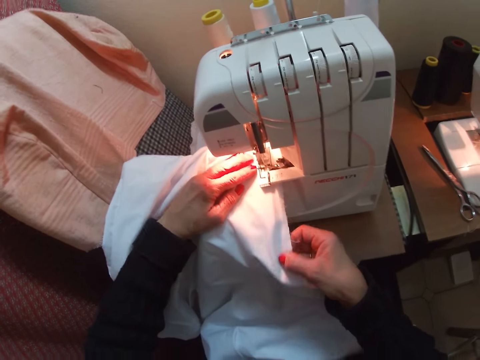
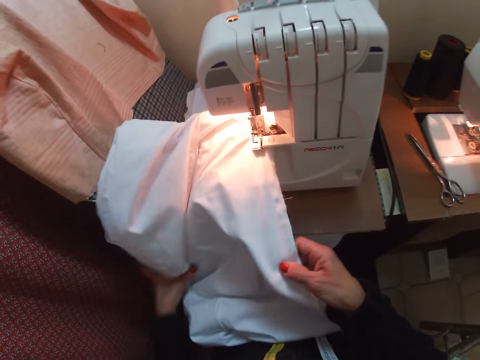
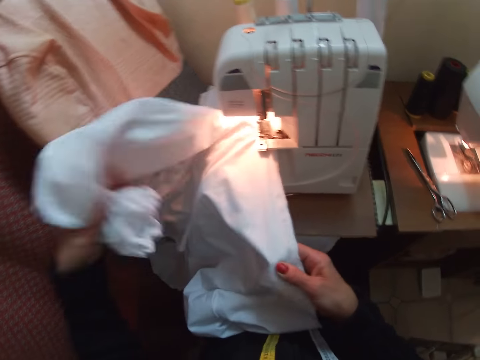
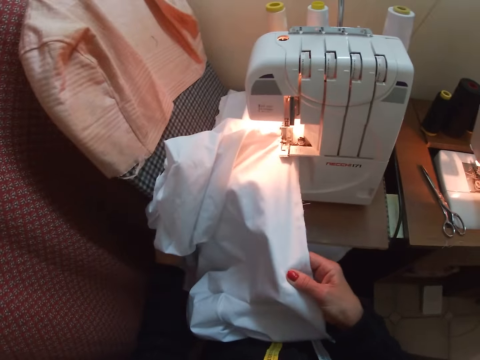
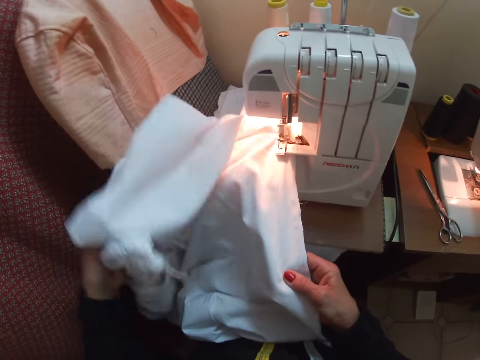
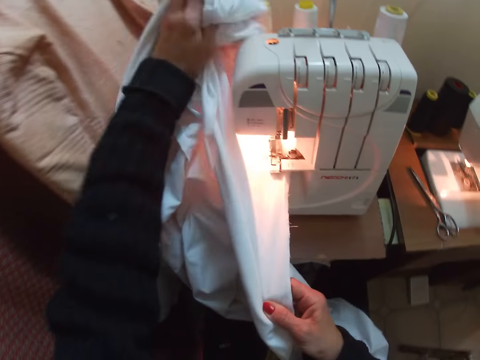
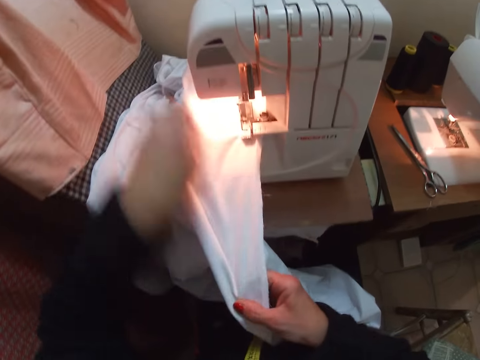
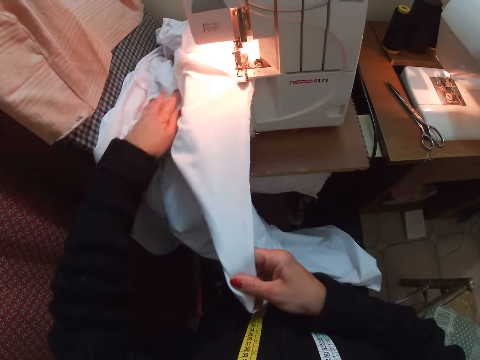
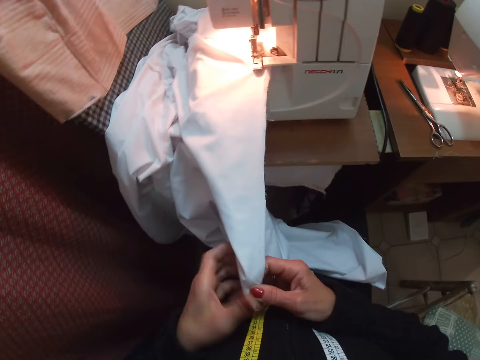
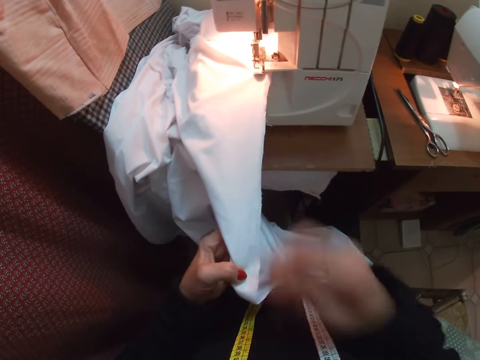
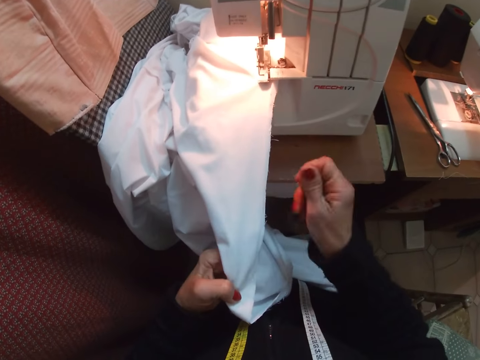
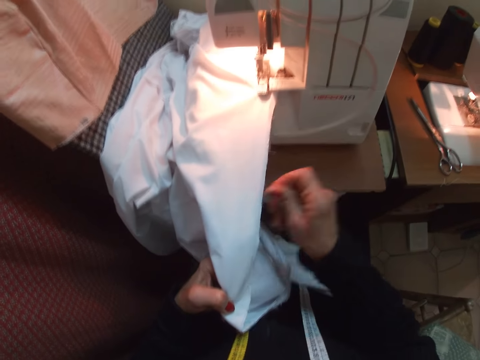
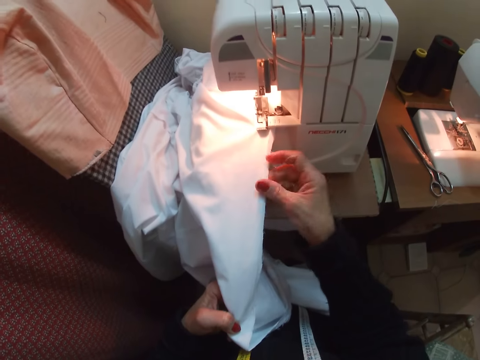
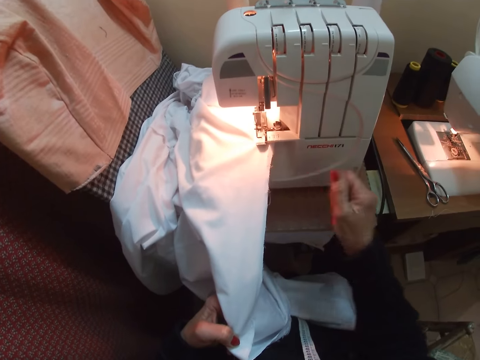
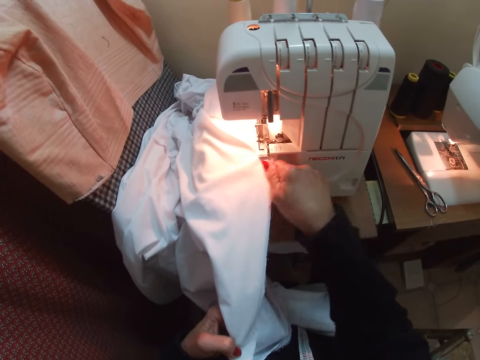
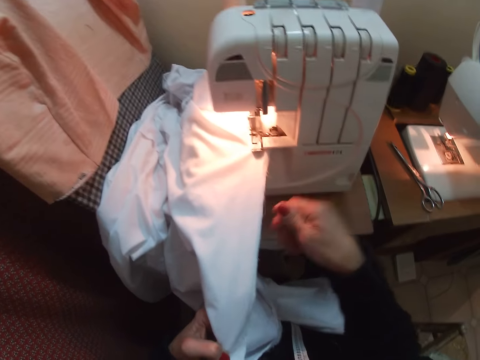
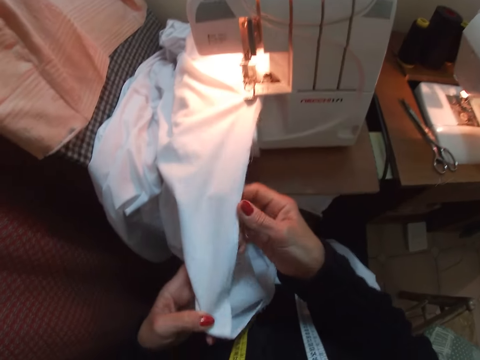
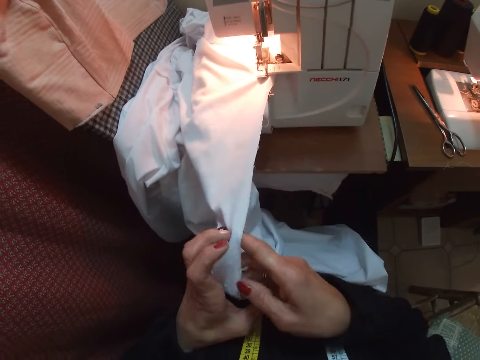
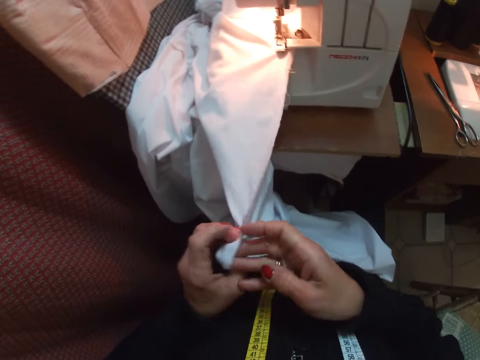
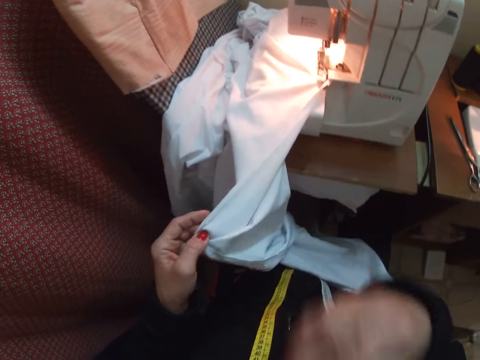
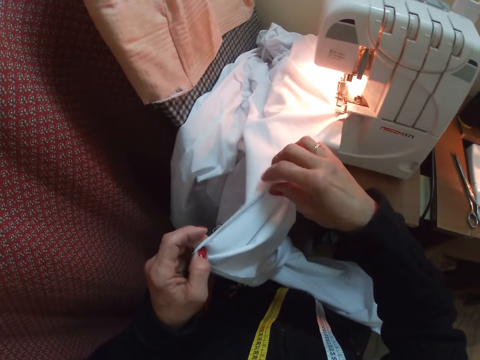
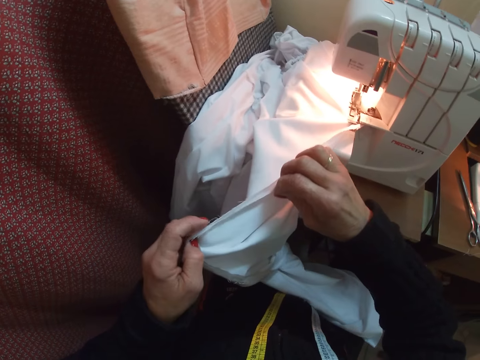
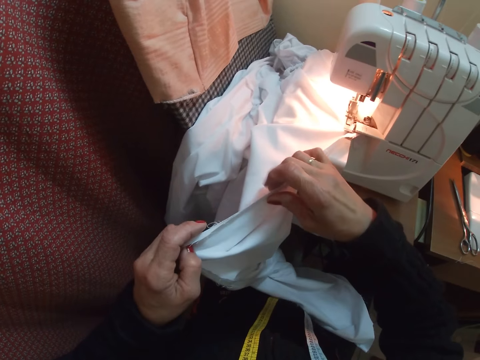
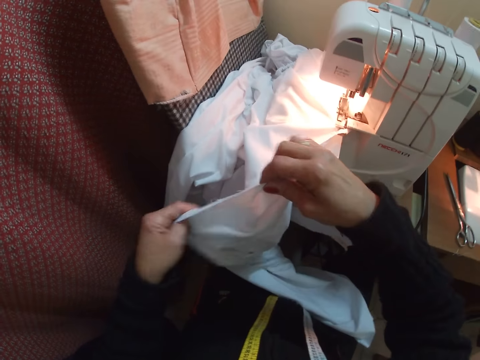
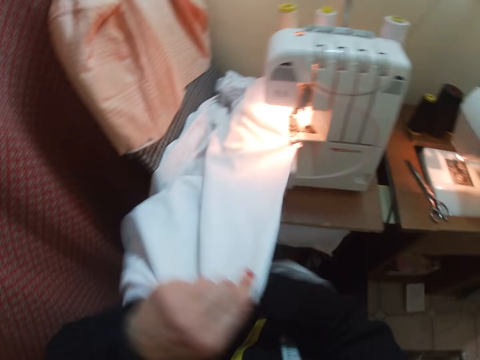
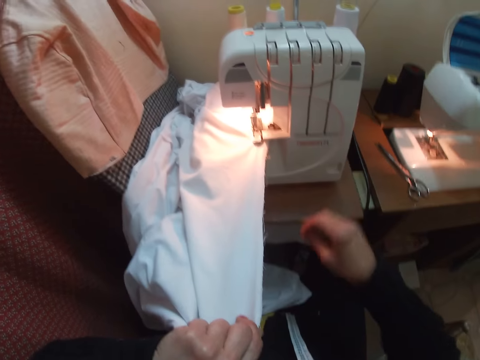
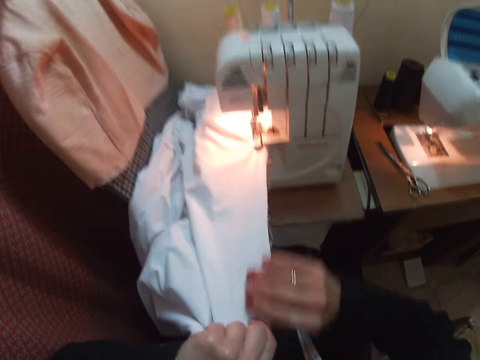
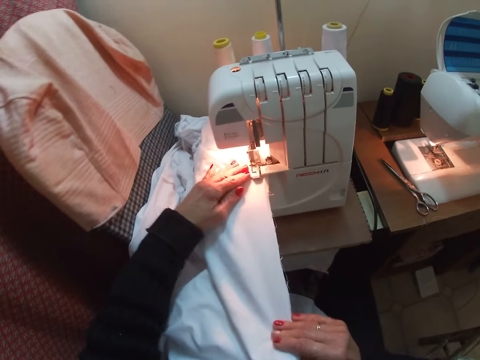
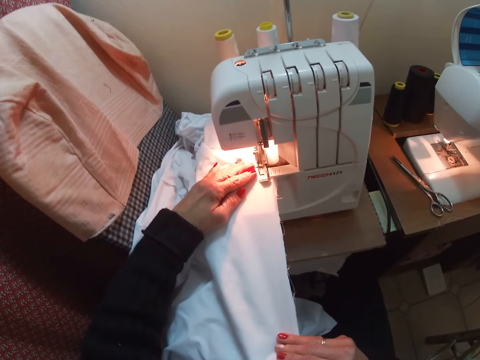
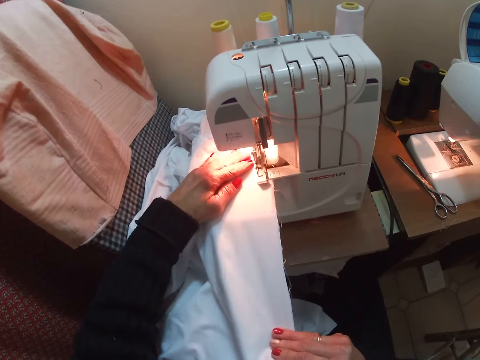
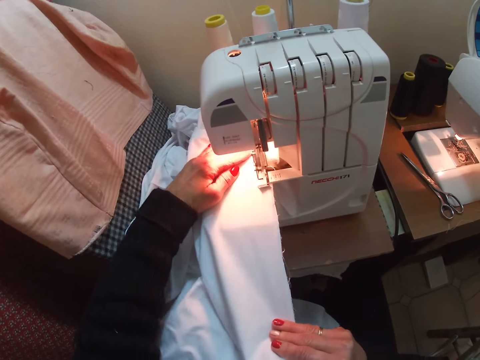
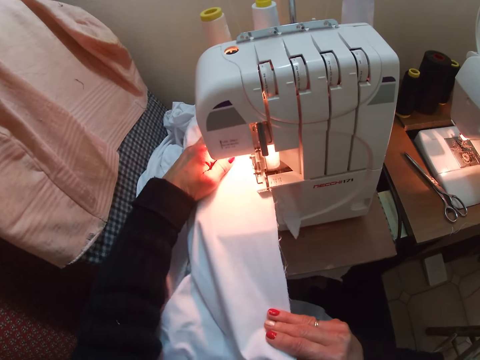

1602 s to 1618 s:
The camera wearer stops sewing and removes her left hand from the sewing machine. She adjusts the cloth on the sewing machine with her left hand. She grabs the cloth parts to the left. She places the piece beside the sewing machine. She raises her right hand towards her mouth. She pulls out a thread from the cloth with her right hand. She raises her right hand towards her mouth. She holds the cloth with her right hand. She joins two parts of the cloth. She adjusts the cloth with both hands. She places her left hand on the cloth on the sewing machine. She sews the cloth further with the sewing machine.

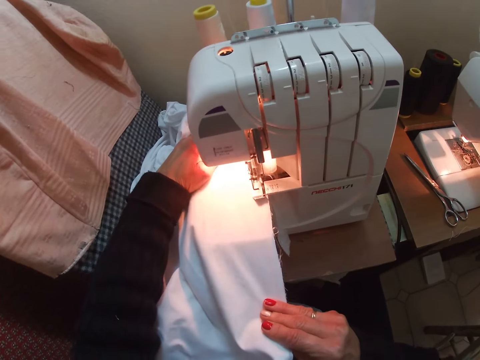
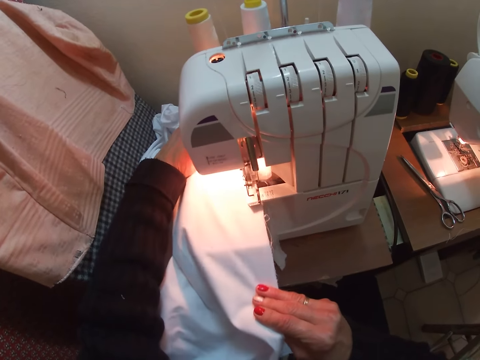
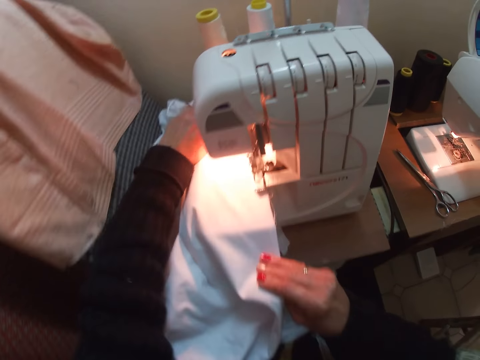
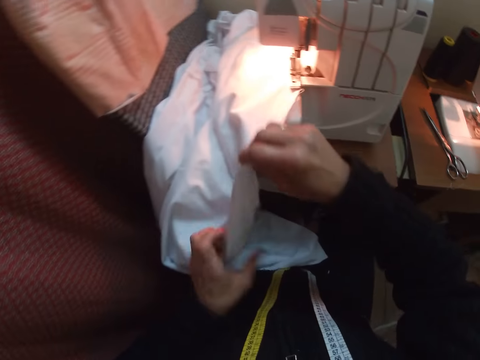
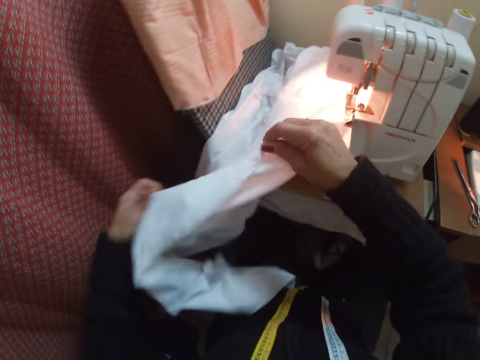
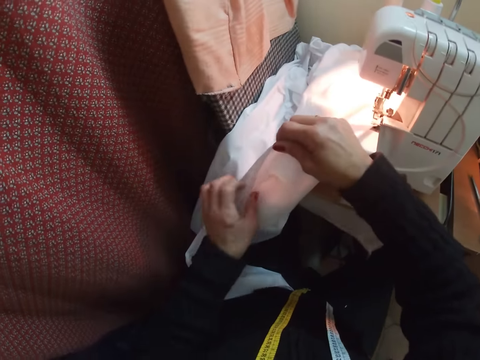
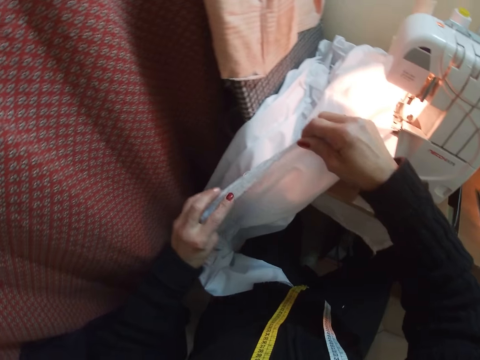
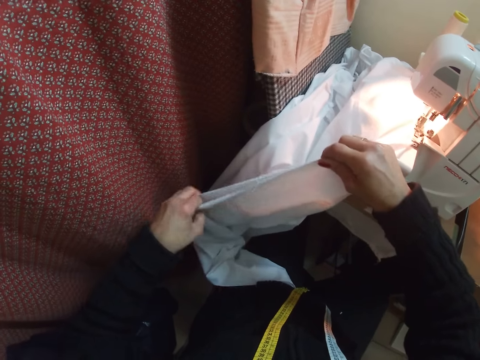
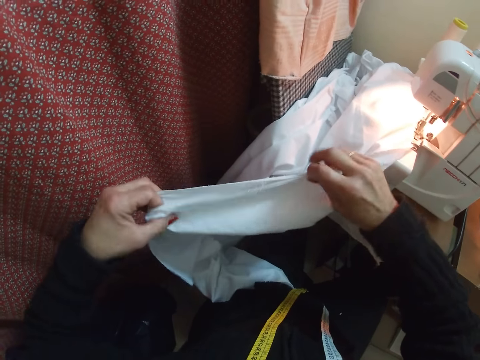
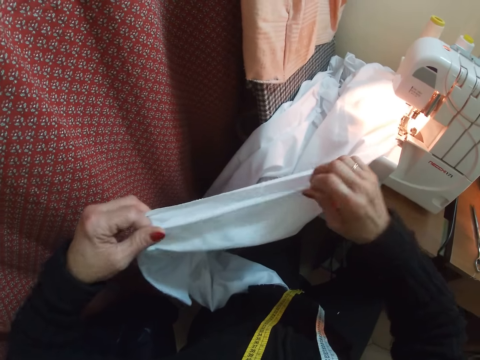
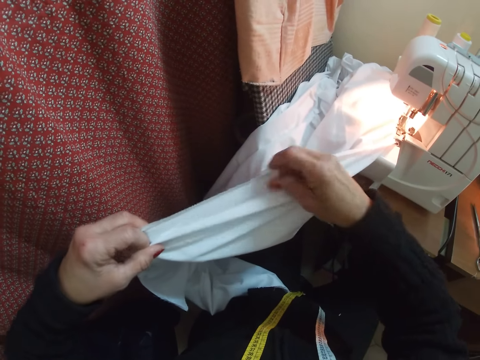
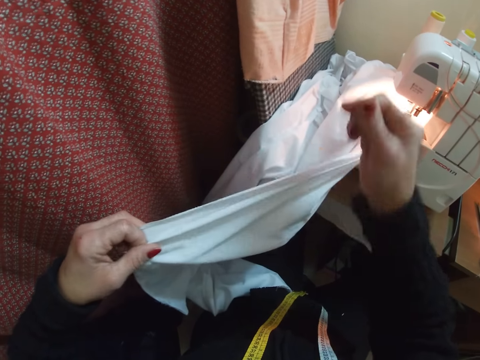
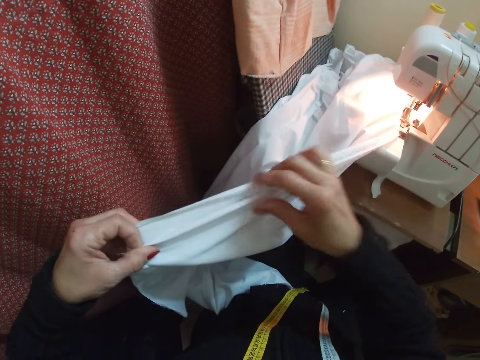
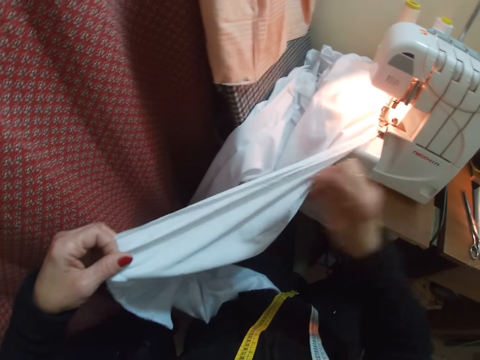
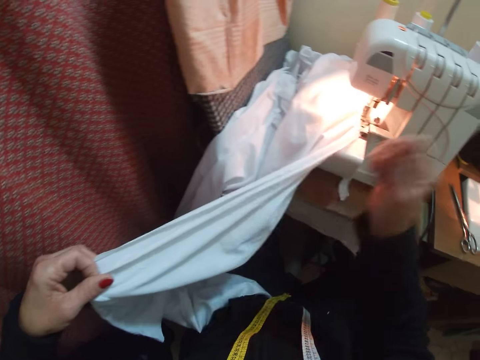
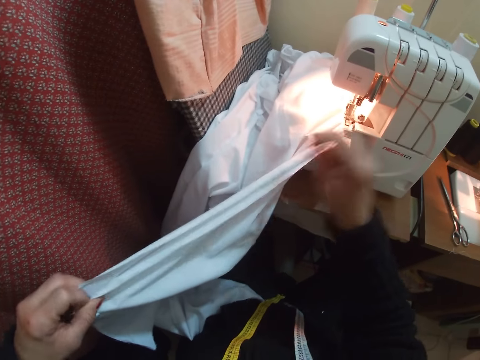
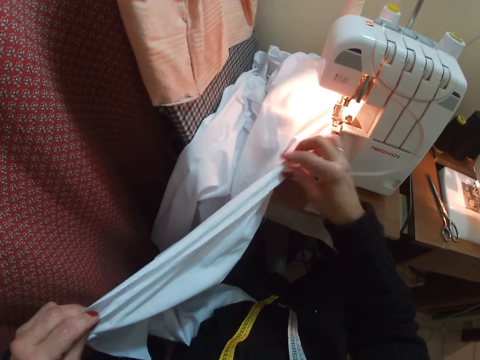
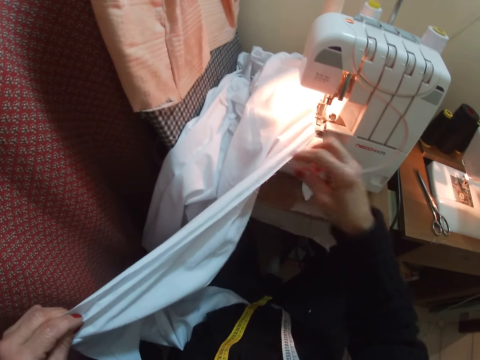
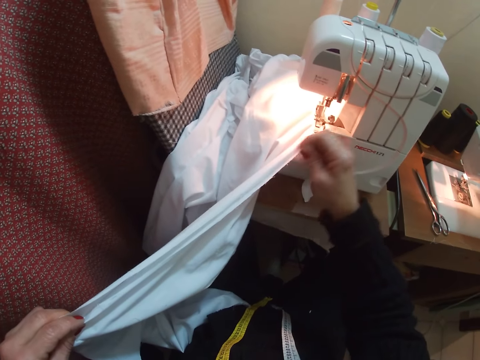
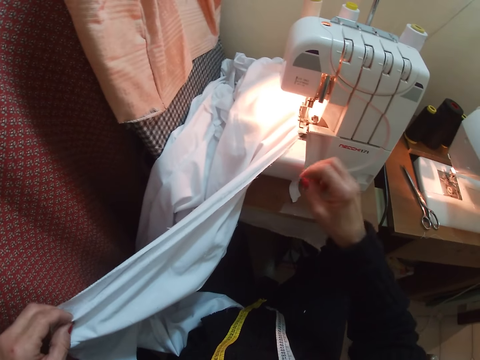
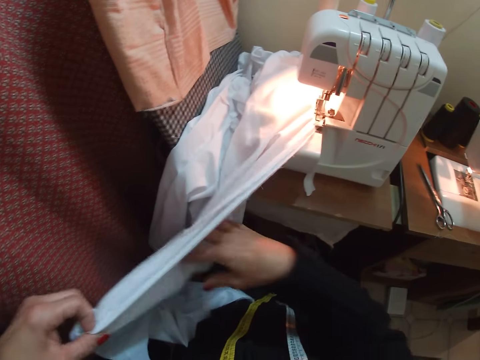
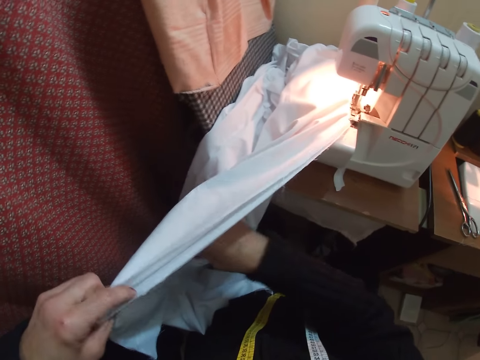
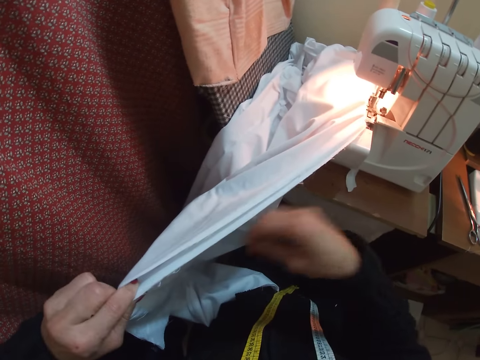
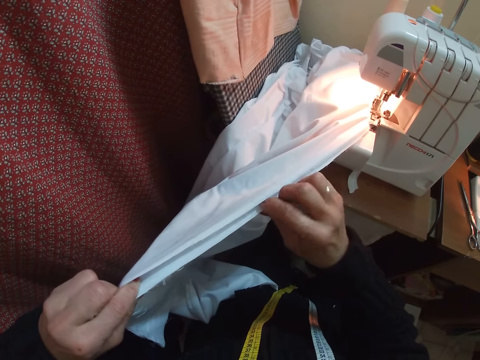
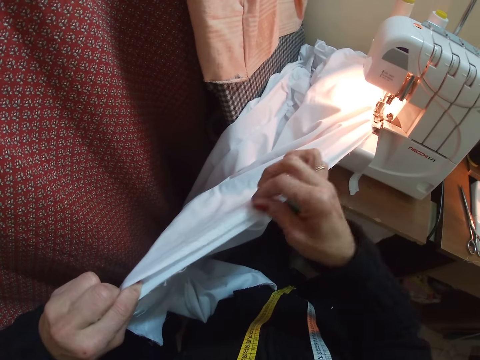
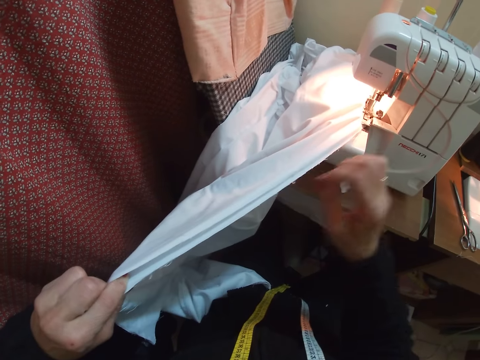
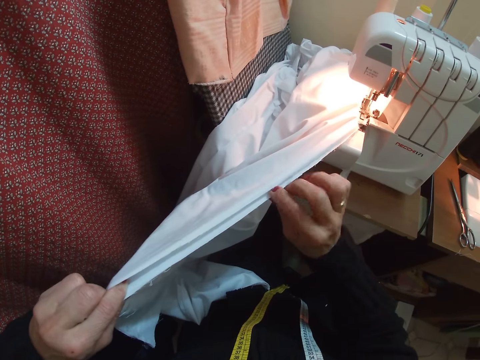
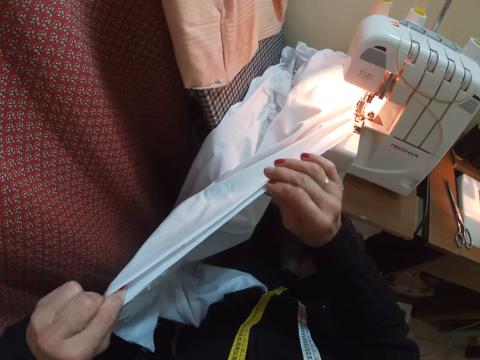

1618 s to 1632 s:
The camera wearer stops sewing. She flips the cloth with both hands. She holds the part of the cloth near her. She joins the pieces together. She pulls out a thread from the cloth with her right hand. She adjusts the cloth with her right hand. She pulls out a thread from the cloth with her right hand.
